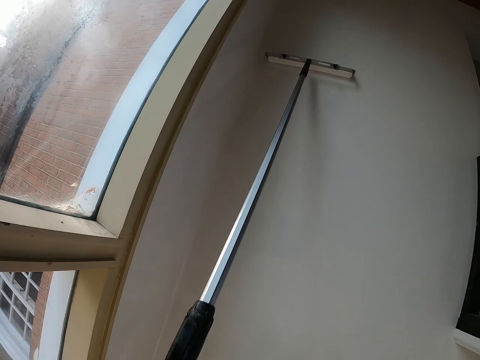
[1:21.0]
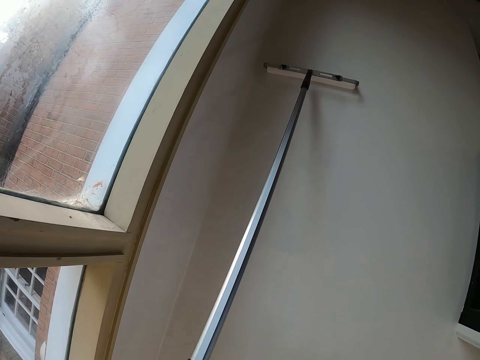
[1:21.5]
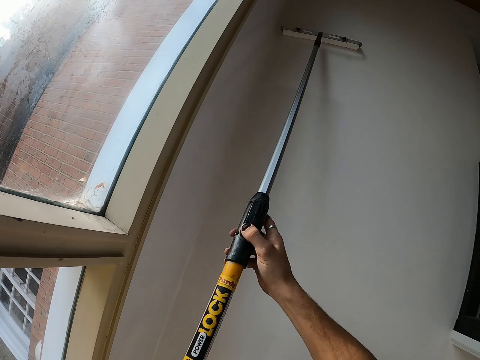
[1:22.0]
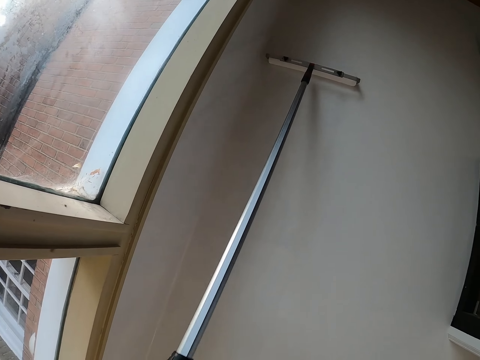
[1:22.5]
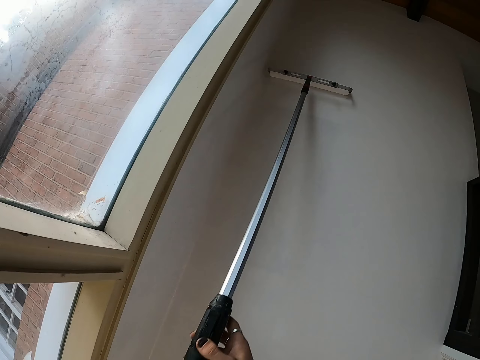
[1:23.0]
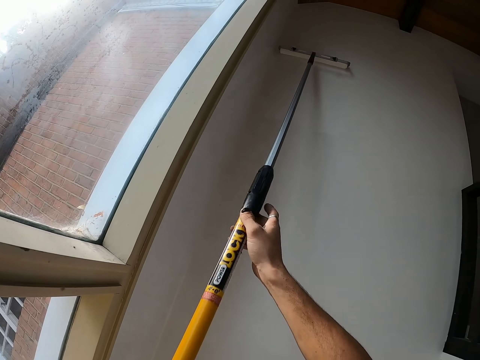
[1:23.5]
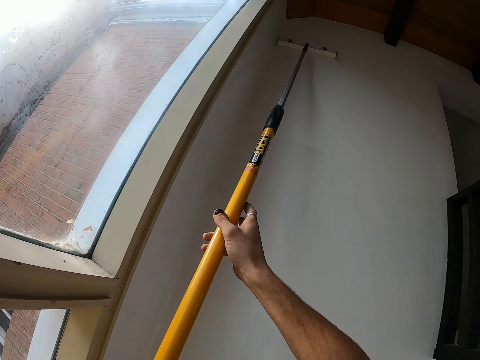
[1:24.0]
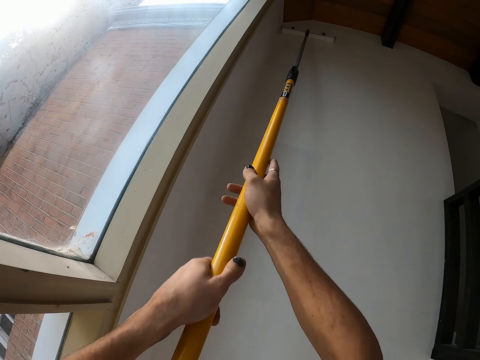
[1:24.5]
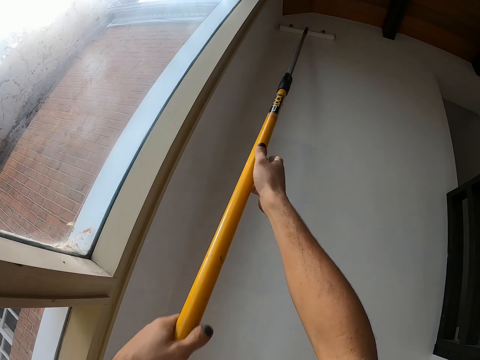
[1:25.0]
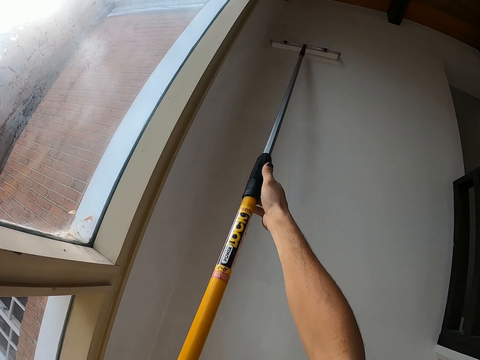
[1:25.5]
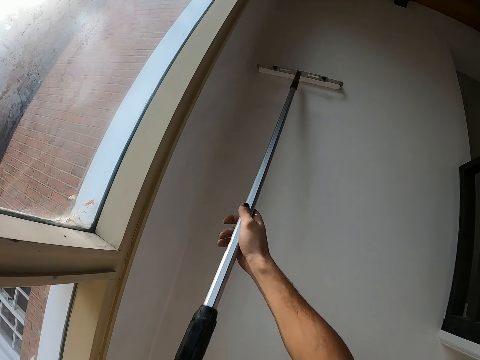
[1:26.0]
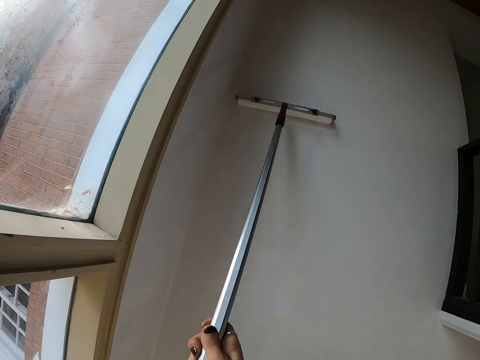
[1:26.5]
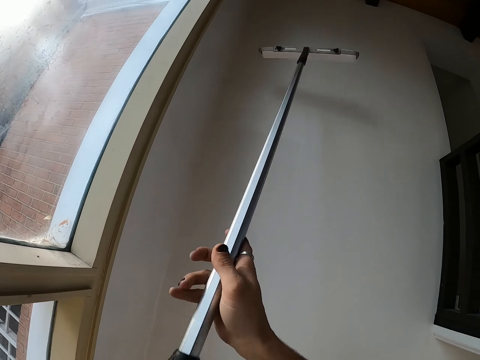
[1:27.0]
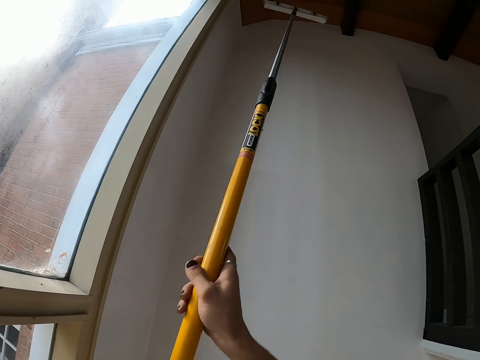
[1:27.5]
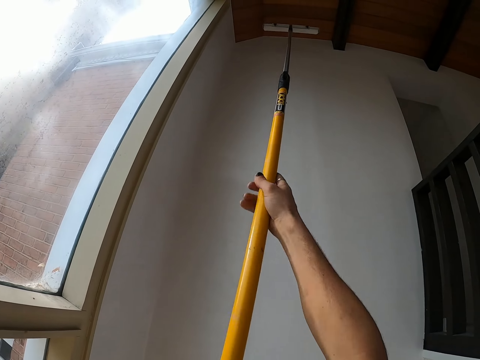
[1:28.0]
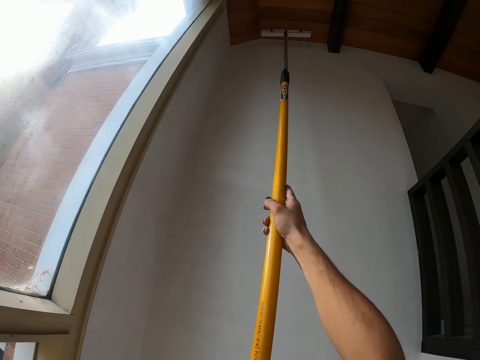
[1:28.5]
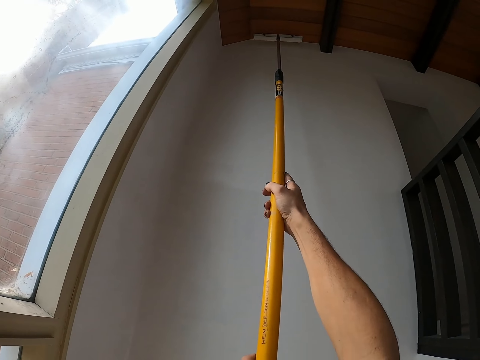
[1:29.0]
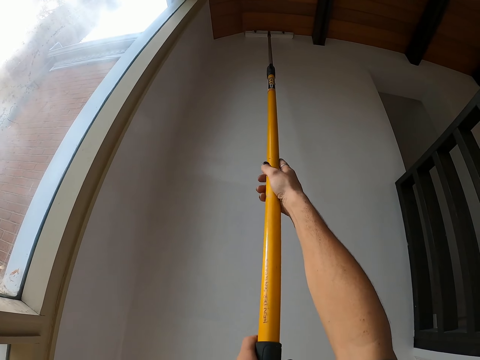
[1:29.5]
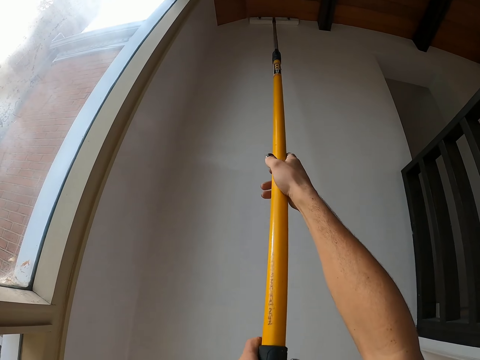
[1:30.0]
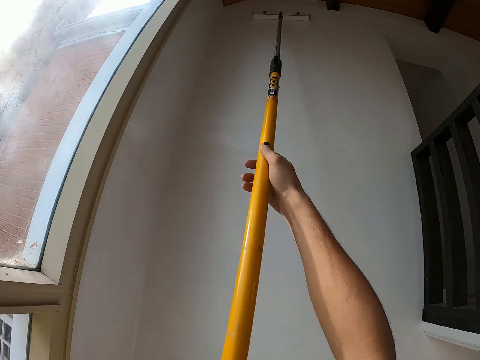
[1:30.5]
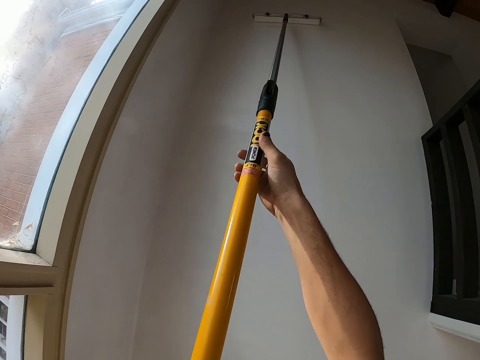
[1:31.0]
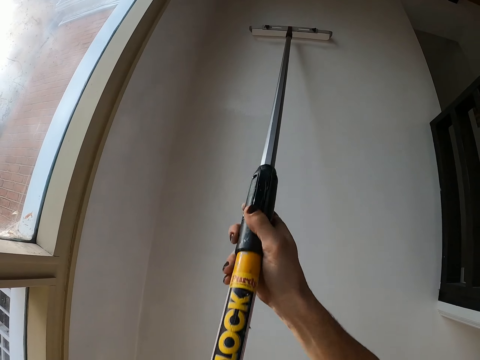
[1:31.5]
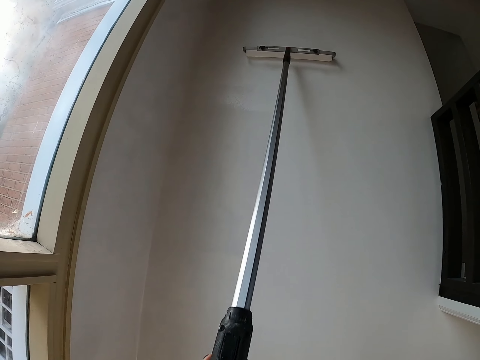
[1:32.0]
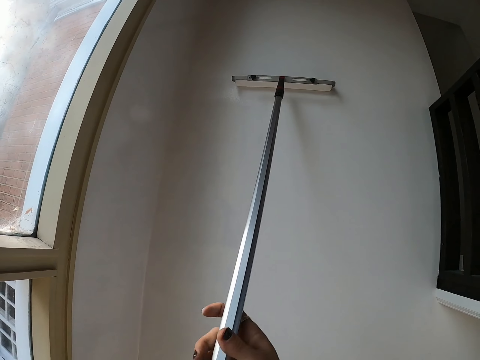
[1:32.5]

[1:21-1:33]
The camera wearer raises a paintbrush roller. They lower the paintbrush roller. They raise the paintbrush roller. They lower the paintbrush roller.

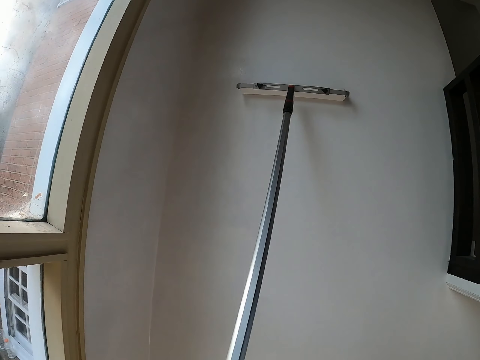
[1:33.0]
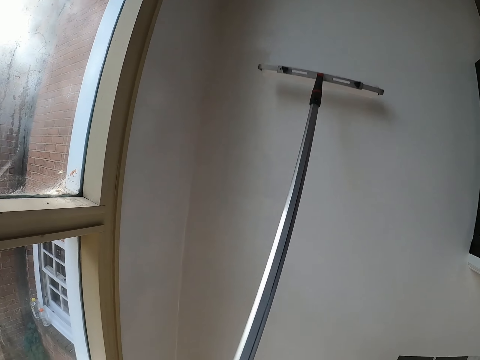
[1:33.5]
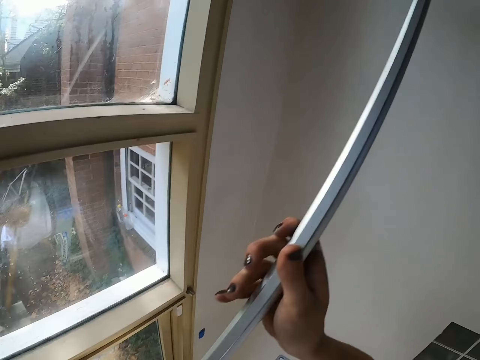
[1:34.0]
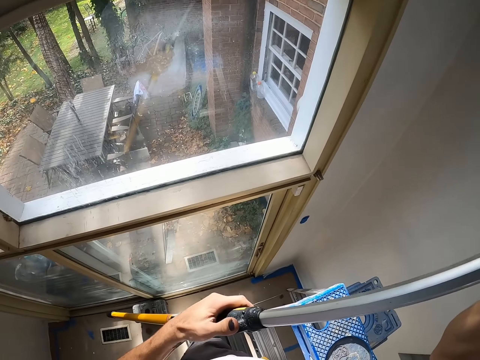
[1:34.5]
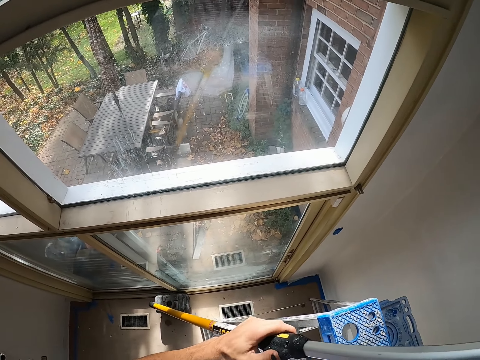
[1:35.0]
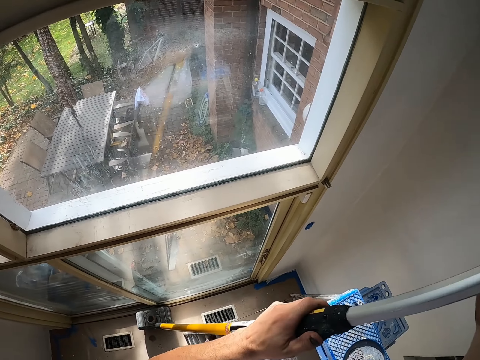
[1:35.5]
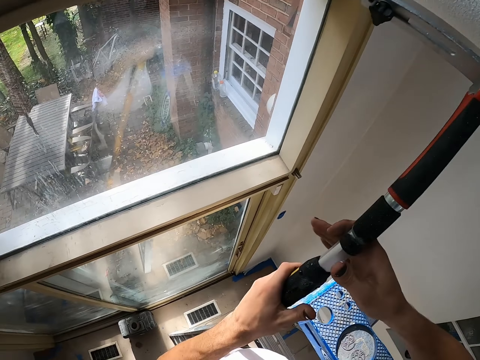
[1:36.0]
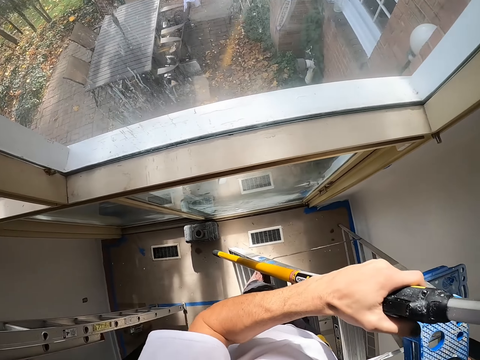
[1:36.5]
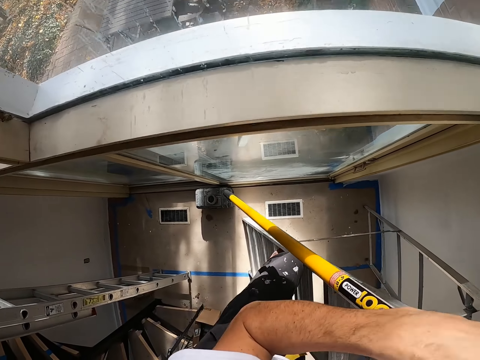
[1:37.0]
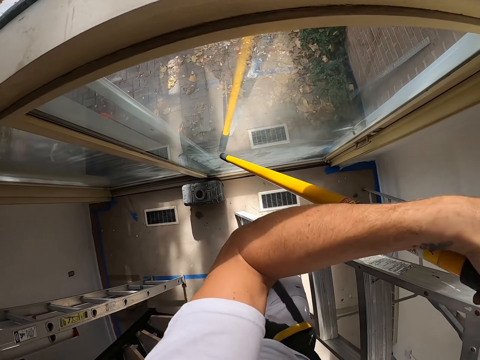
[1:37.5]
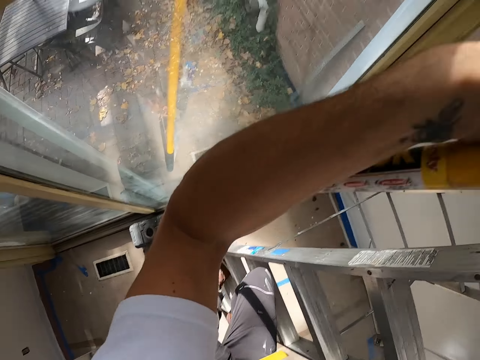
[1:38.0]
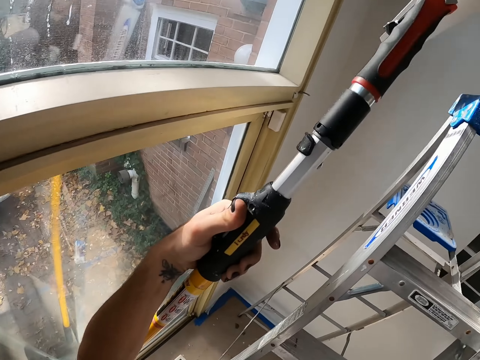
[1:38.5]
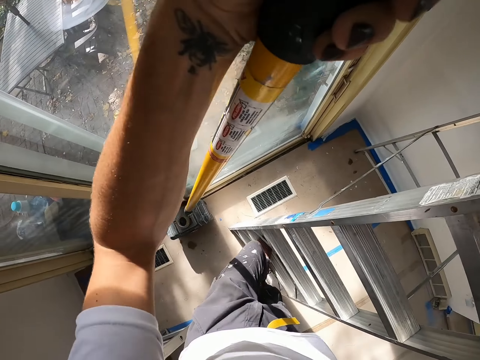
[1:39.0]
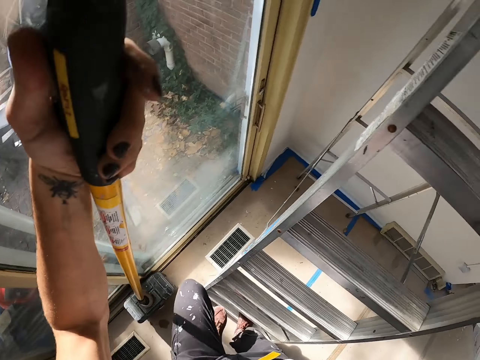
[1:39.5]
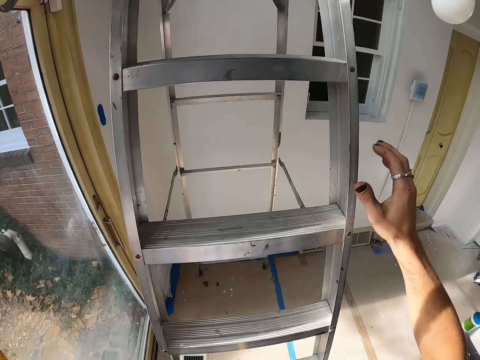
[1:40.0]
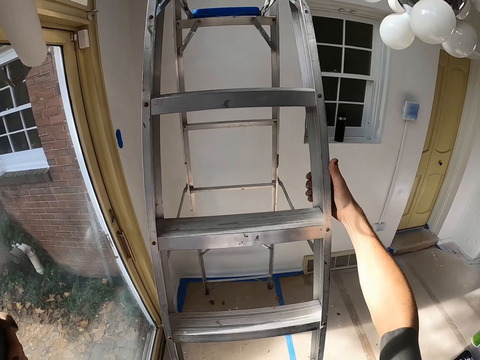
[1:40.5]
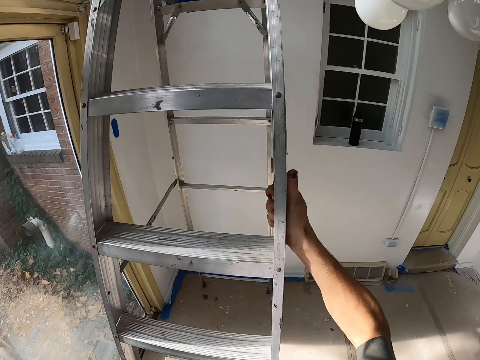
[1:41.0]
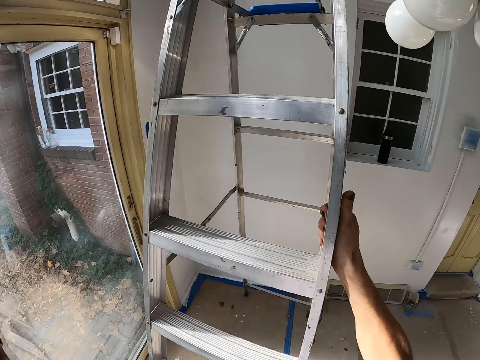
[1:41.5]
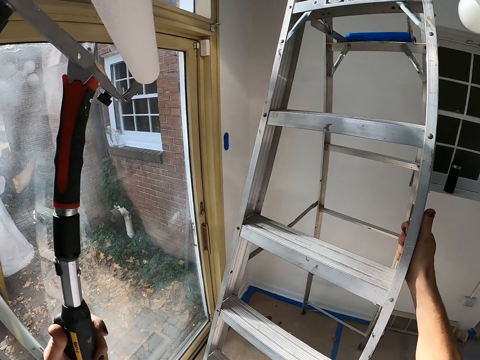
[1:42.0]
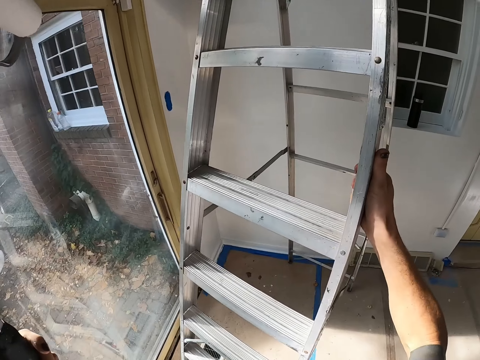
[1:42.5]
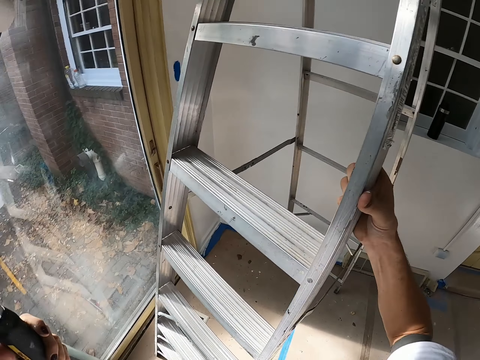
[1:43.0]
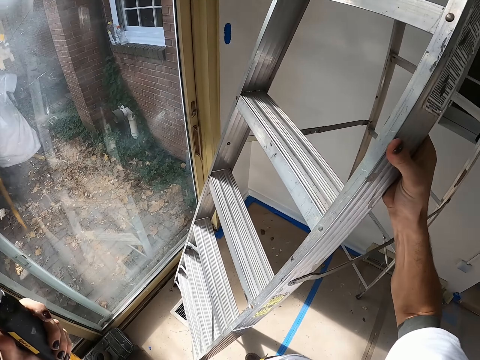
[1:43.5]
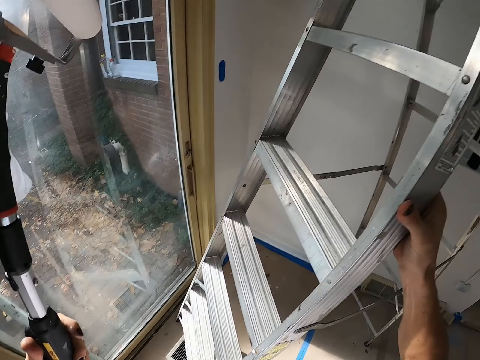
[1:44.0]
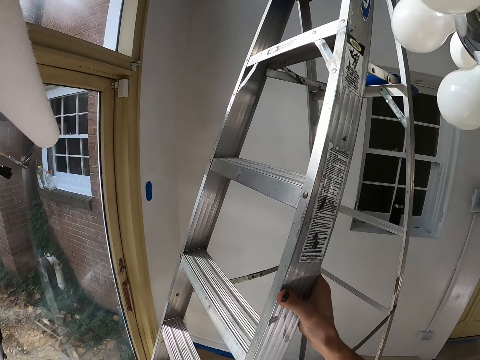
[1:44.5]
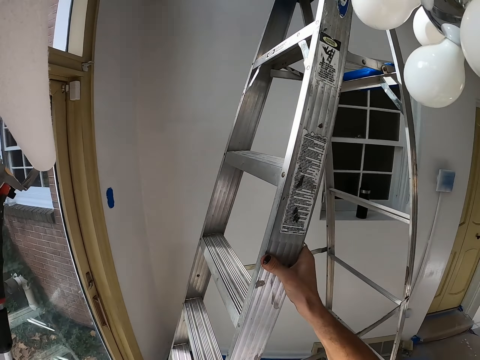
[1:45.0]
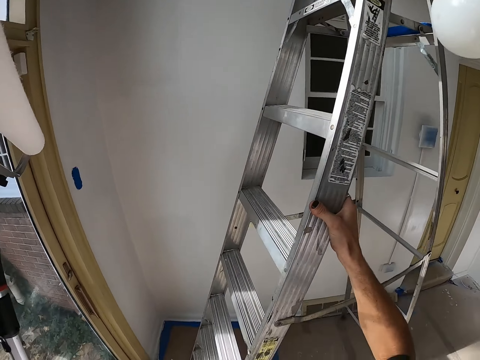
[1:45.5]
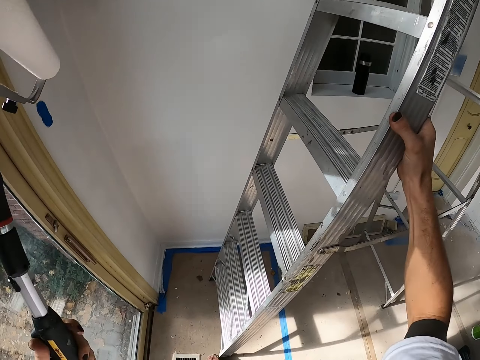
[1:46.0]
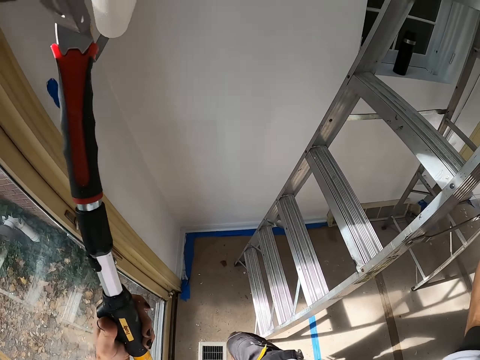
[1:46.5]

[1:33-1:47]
The camera wearer looks at the window. They look around the house. They adjust the paintbrush roller. They climb down a ladder. They hold the ladder. They push the ladder. They move the ladder.
